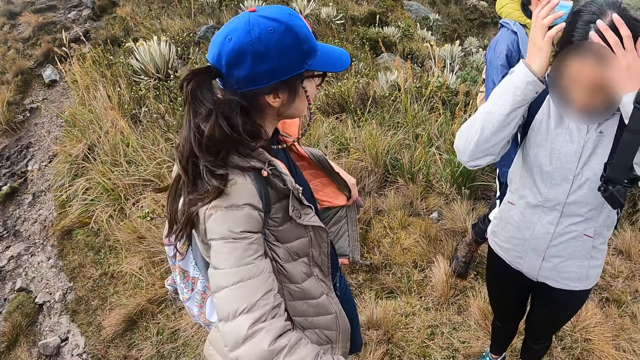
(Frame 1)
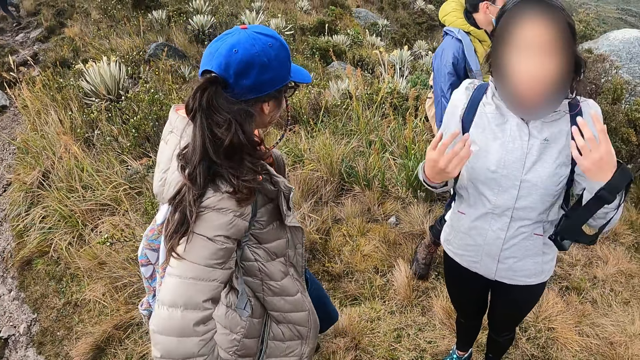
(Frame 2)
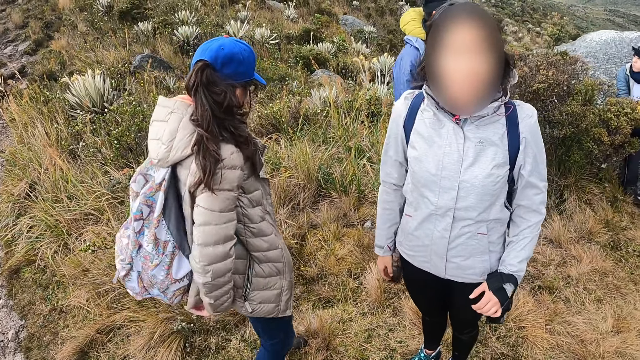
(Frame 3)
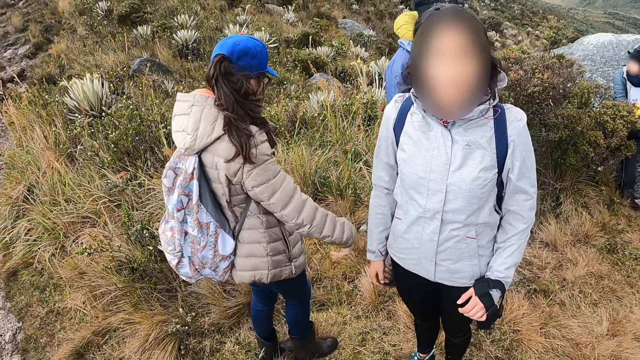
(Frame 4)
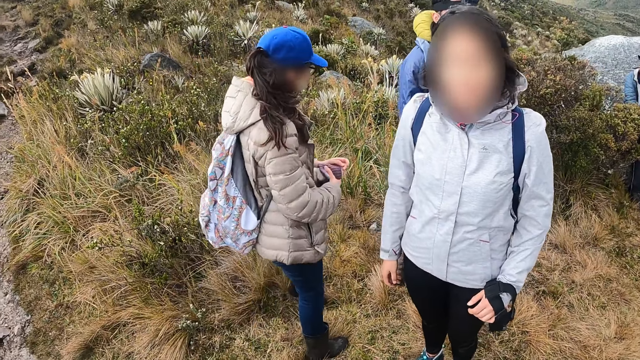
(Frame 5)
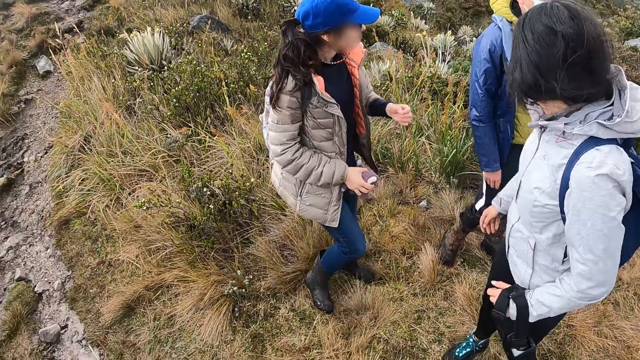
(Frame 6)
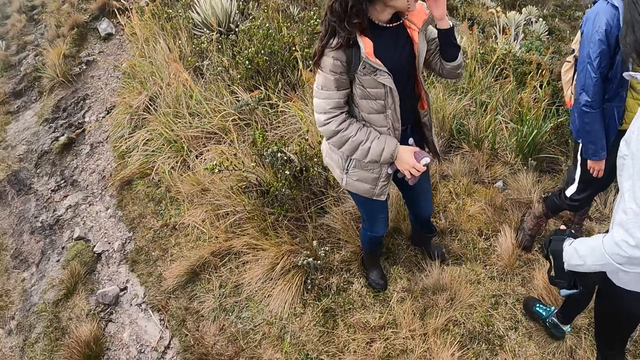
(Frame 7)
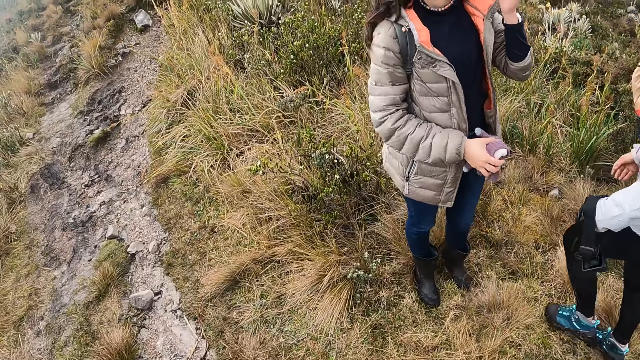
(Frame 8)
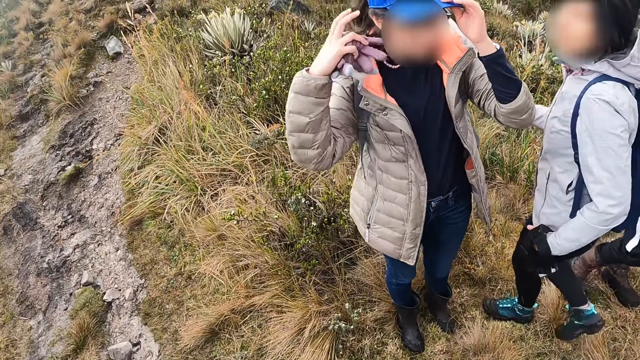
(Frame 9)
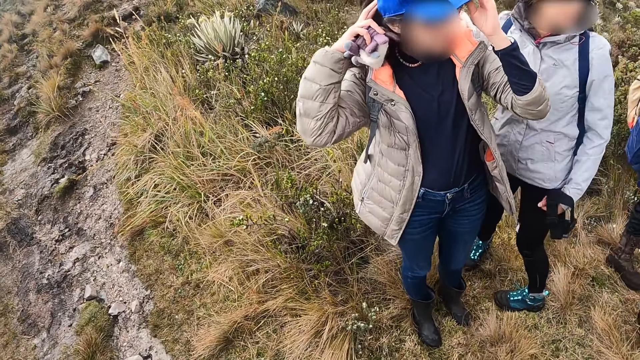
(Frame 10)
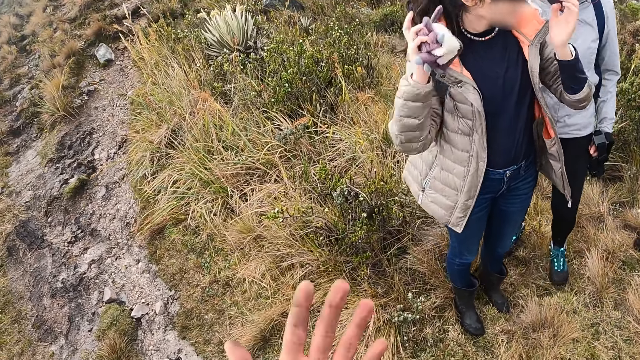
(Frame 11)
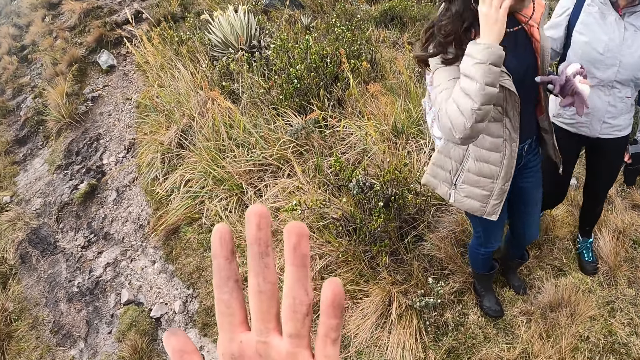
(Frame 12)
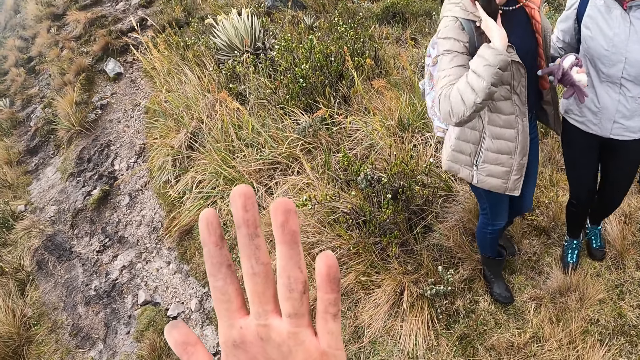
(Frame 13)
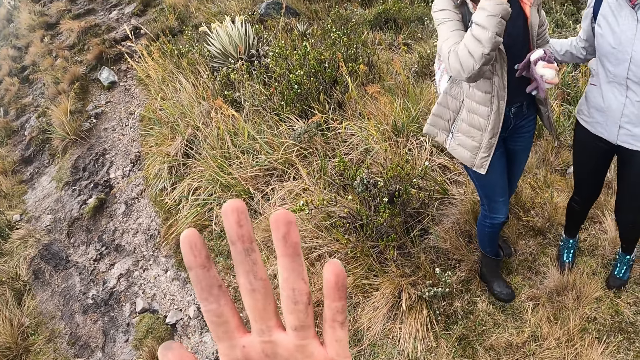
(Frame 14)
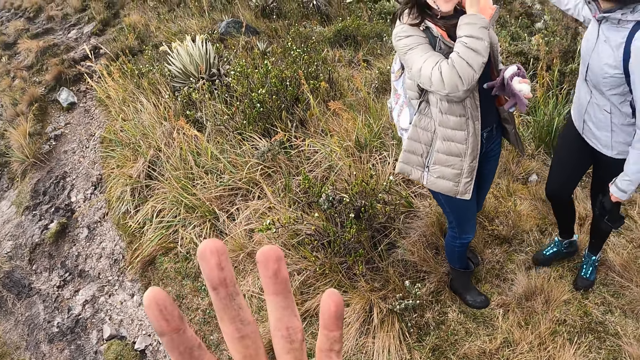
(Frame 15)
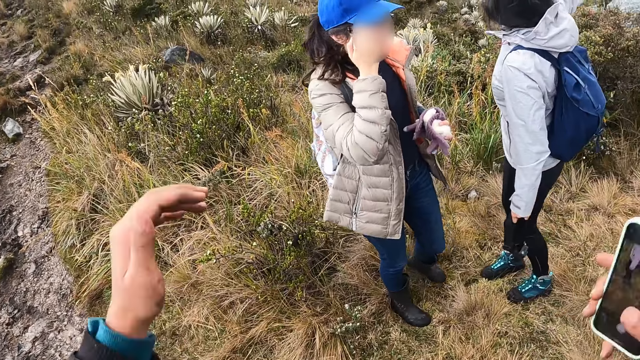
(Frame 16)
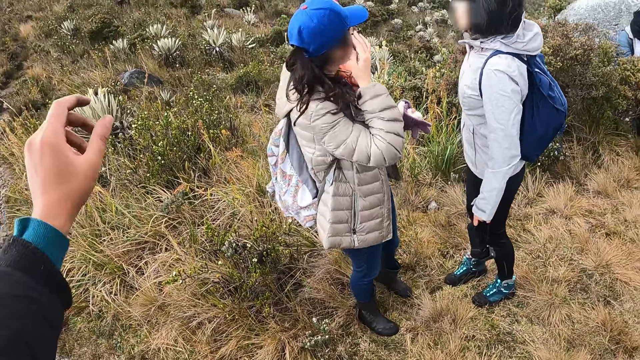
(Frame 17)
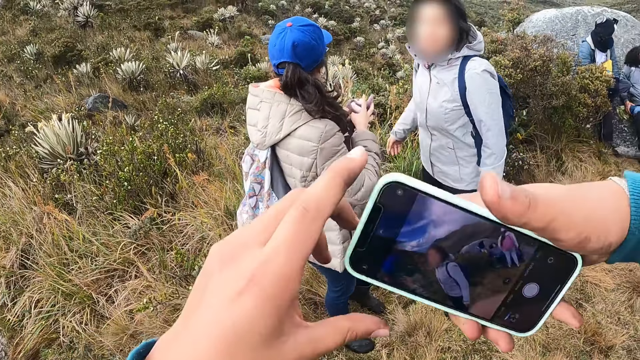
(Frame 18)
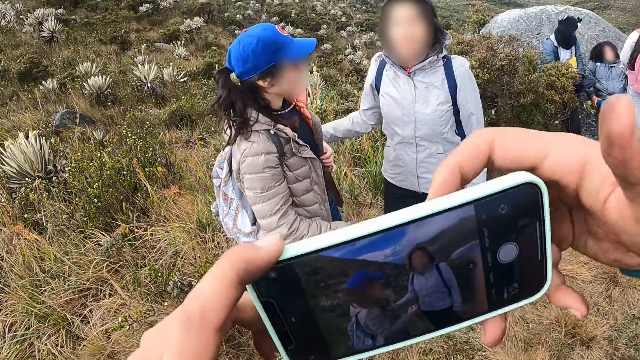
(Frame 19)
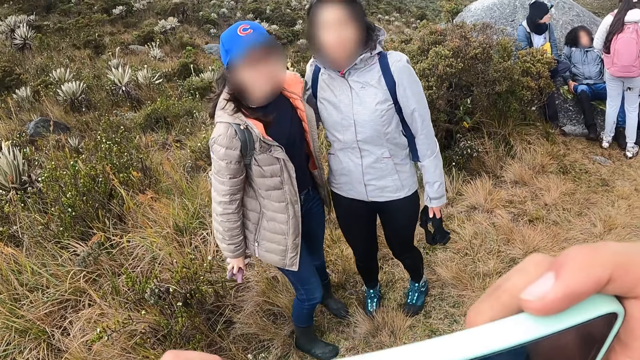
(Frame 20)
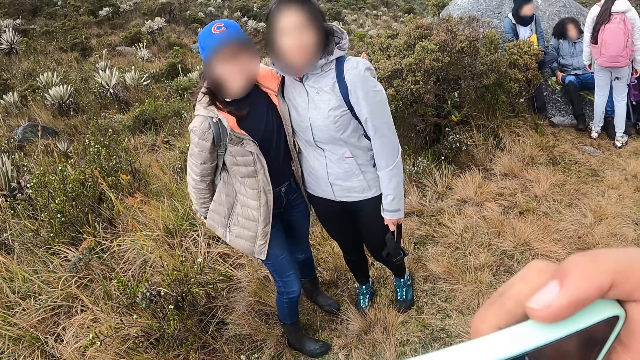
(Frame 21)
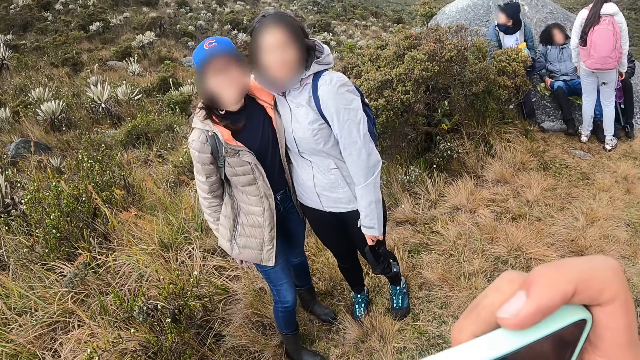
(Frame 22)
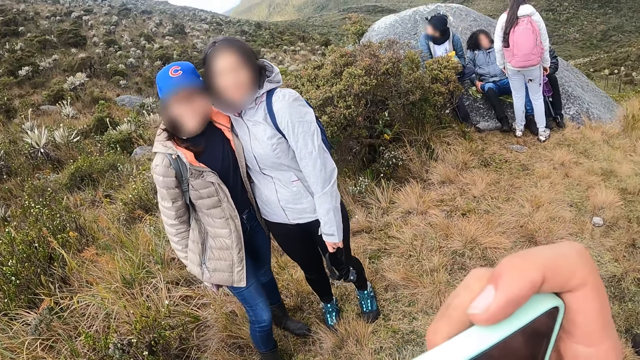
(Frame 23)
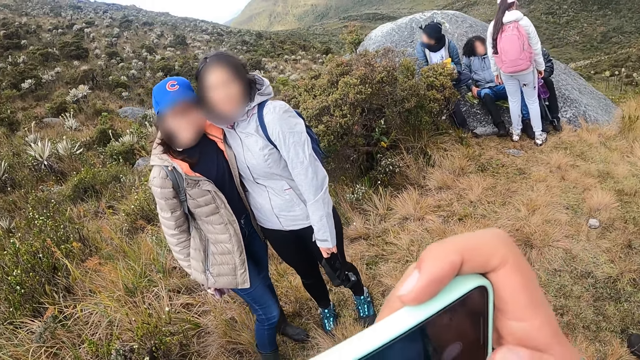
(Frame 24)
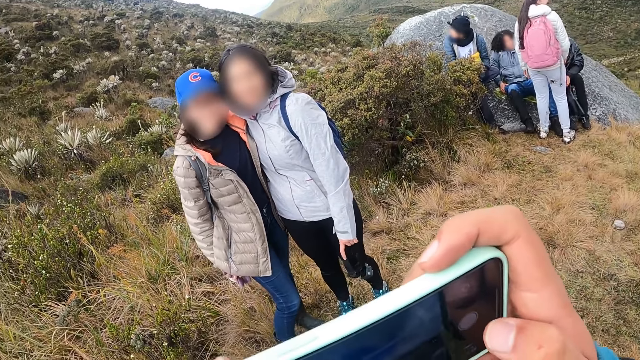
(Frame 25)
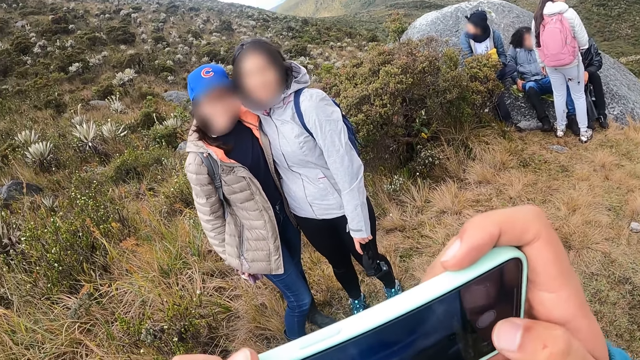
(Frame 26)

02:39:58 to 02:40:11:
The camera wearer collects the phone from a woman. Another woman arranges her hair with both hands. The first woman arranges a blue cap with both hands and adjusts her pair of glasses with her right hand. The camera wearer takes pictures of the first woman and the other woman with the phone in both hands.

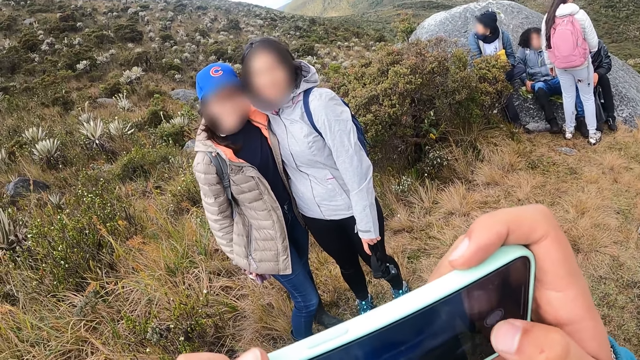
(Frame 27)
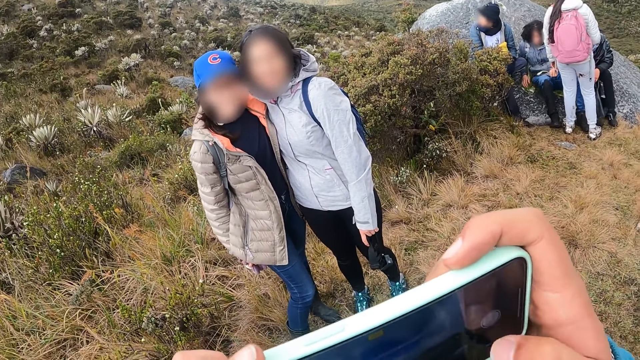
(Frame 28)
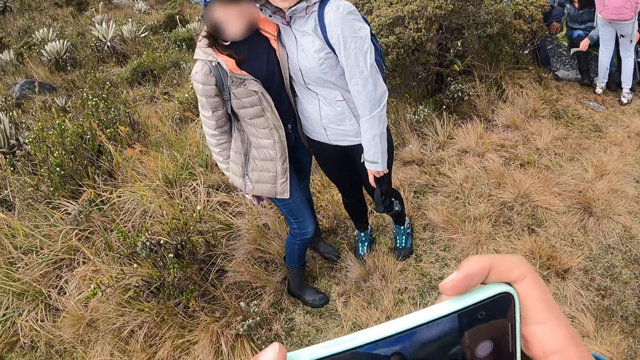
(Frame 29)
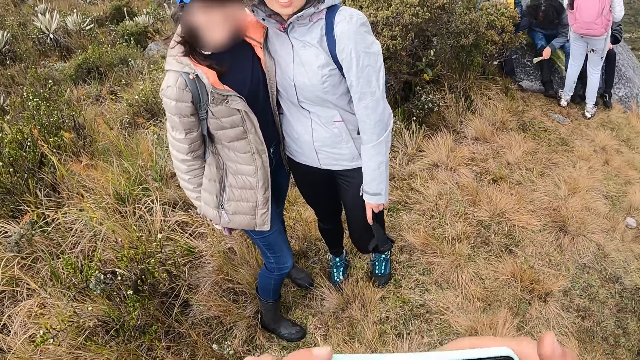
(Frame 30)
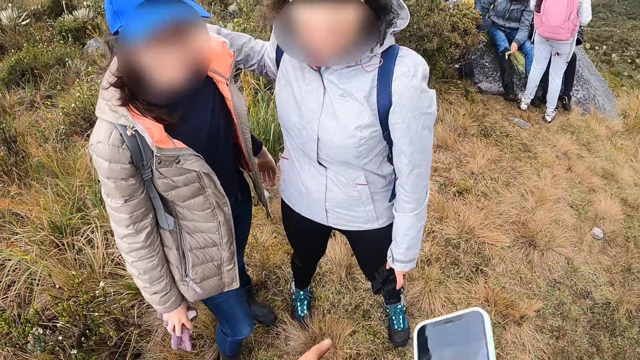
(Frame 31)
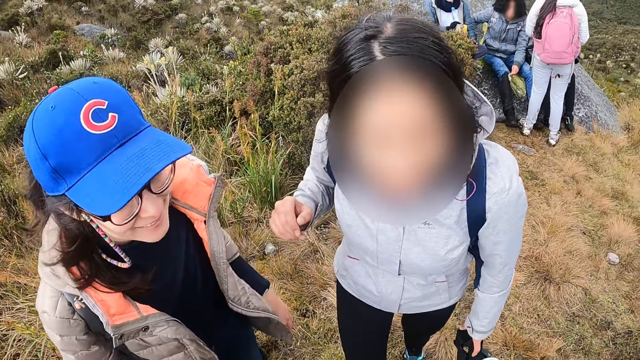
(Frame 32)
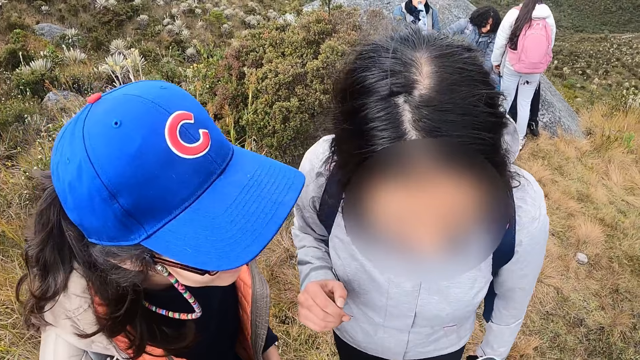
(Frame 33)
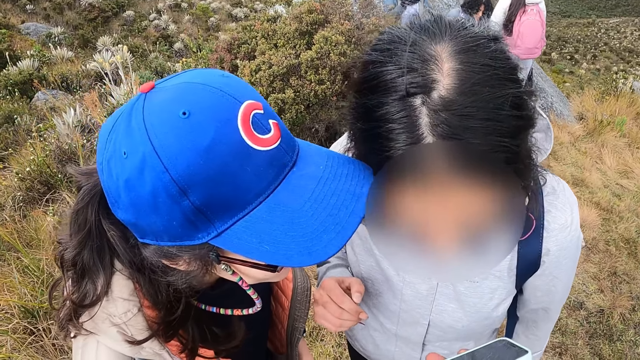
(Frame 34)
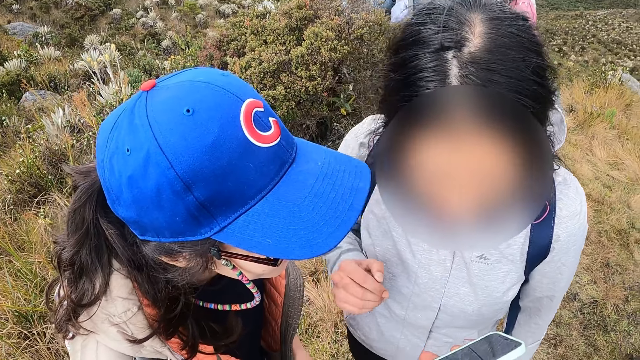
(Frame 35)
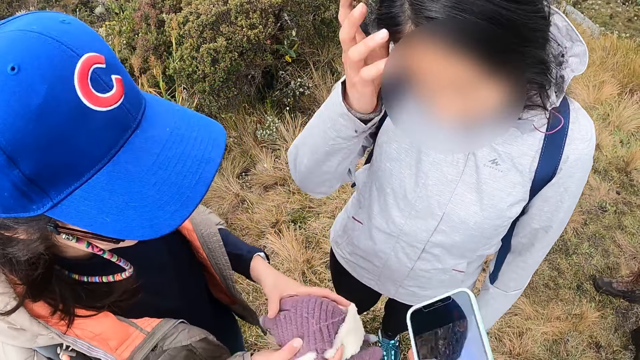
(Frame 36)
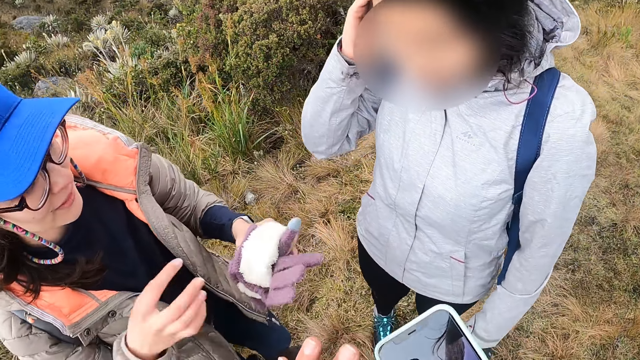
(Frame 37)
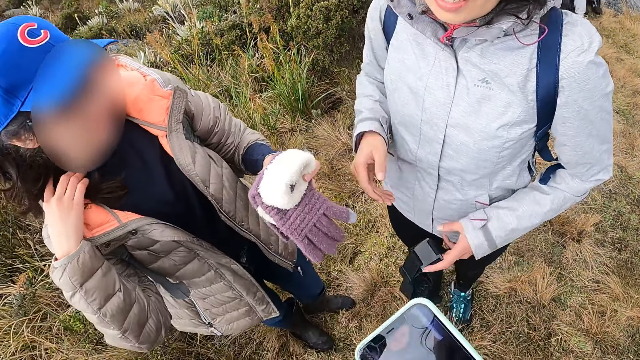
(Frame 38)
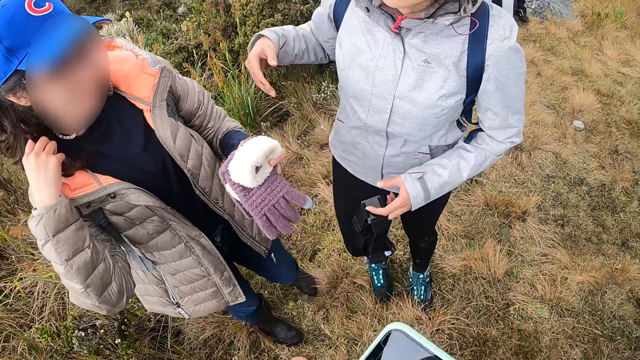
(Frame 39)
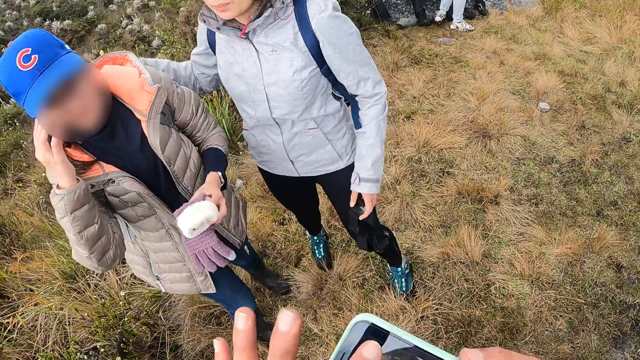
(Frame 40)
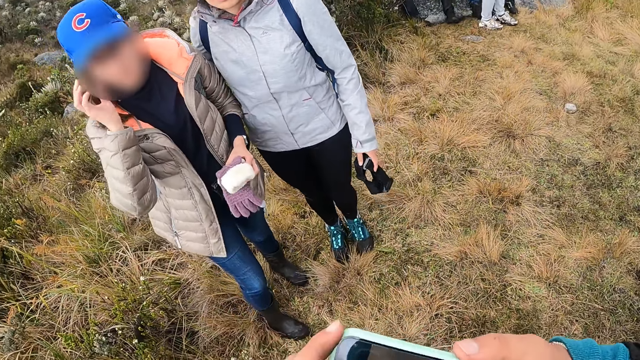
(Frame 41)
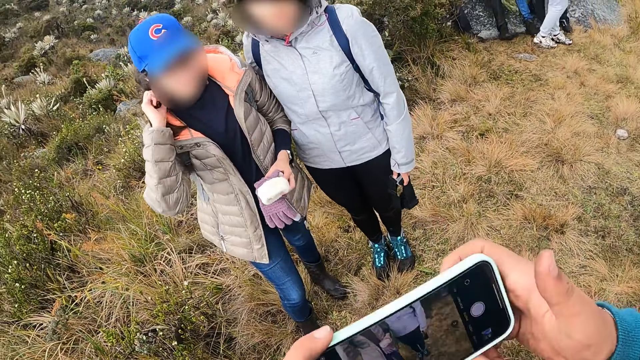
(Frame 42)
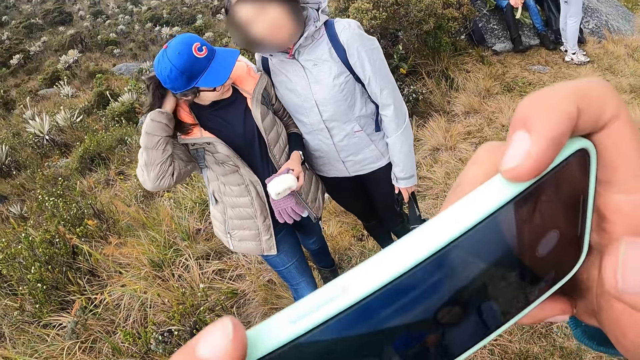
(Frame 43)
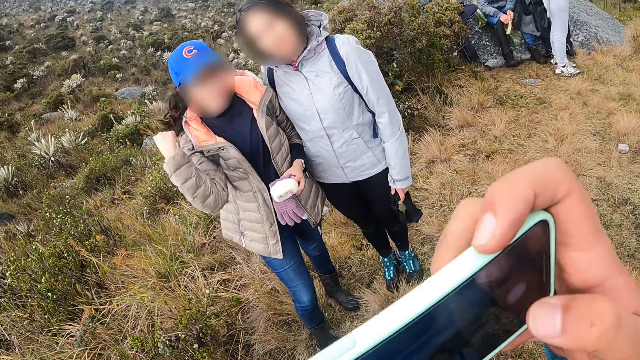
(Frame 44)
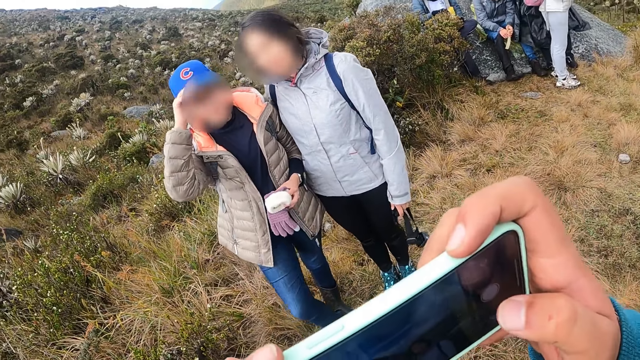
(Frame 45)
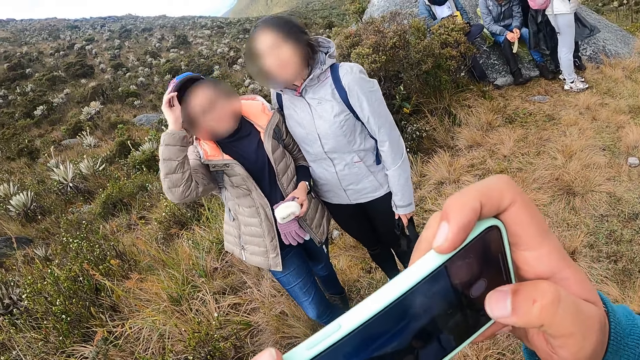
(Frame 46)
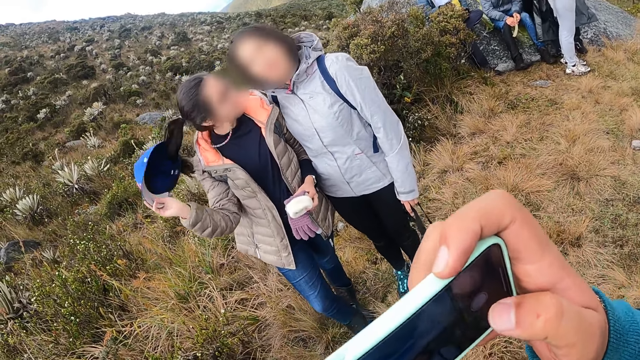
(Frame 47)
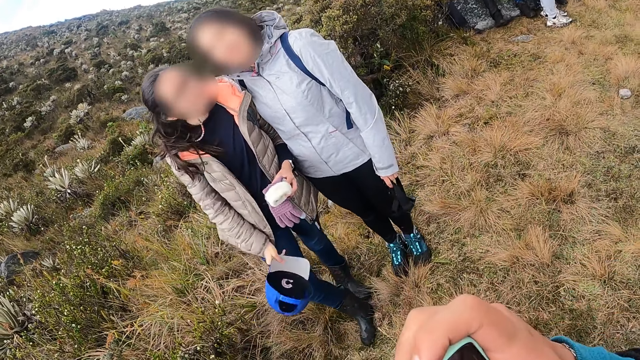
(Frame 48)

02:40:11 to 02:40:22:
The camera wearer shows the phone to a woman and another woman. The first woman adjusts her pair of glasses with her right hand and adjusts the strap of her pair of glasses with her right hand. The camera wearer takes a picture with the phone in both hands. The first woman removes the blue cap with her right hand.
